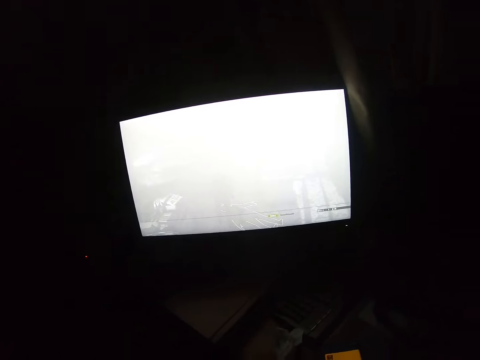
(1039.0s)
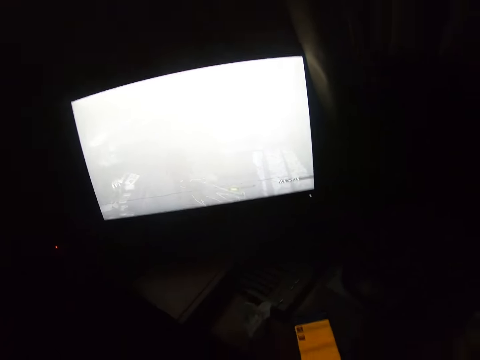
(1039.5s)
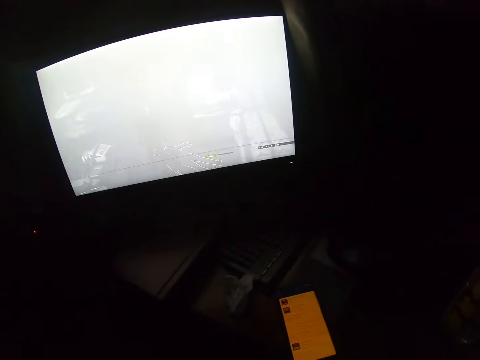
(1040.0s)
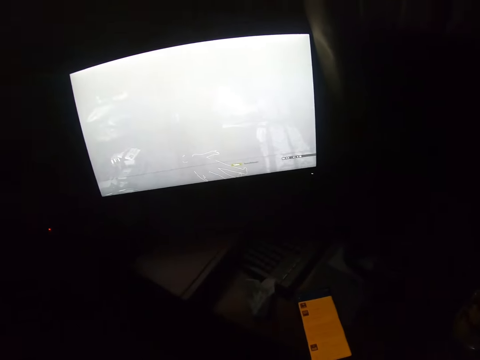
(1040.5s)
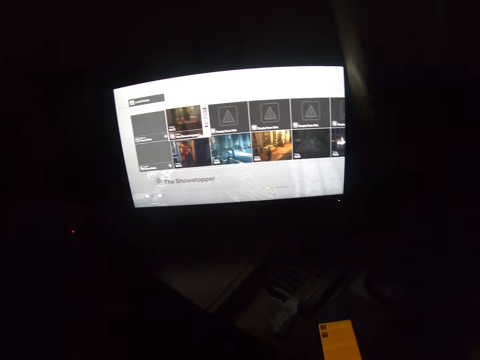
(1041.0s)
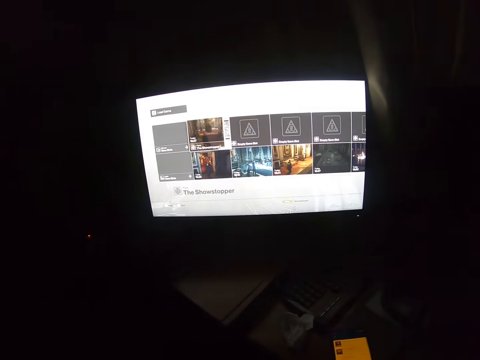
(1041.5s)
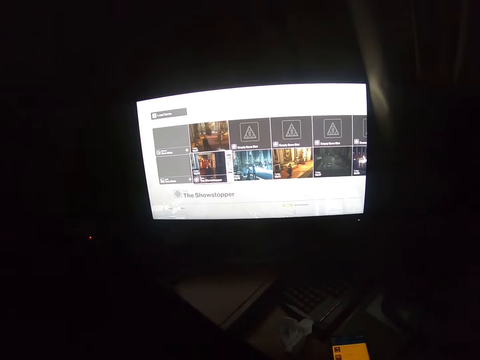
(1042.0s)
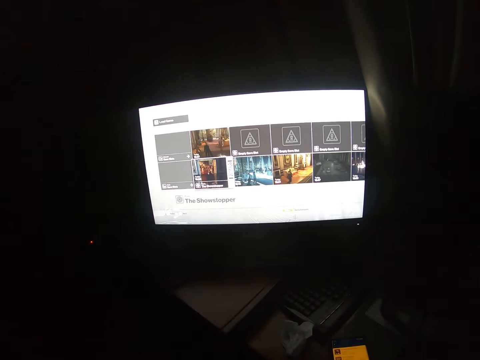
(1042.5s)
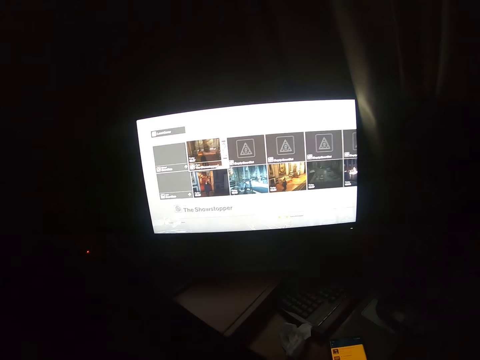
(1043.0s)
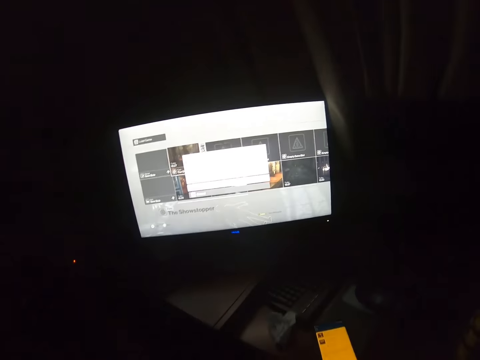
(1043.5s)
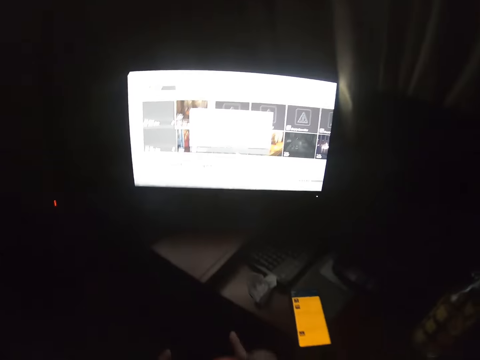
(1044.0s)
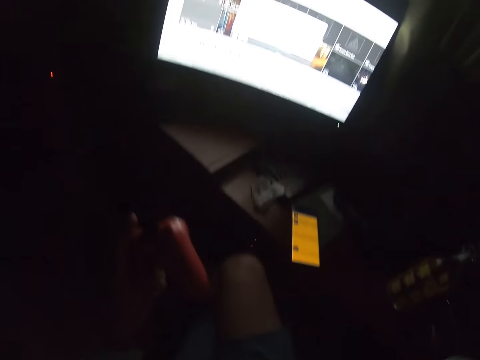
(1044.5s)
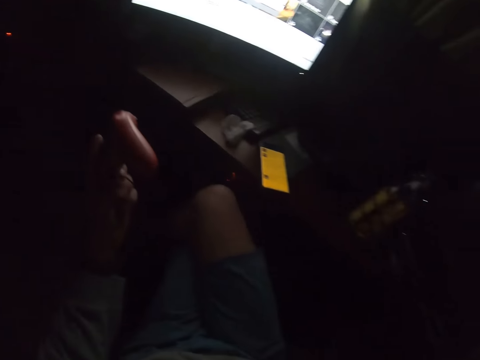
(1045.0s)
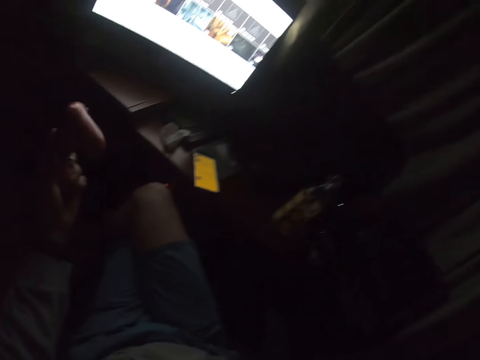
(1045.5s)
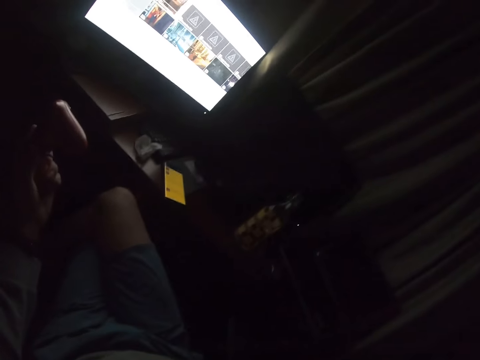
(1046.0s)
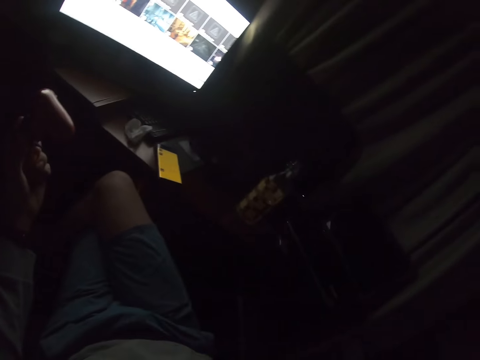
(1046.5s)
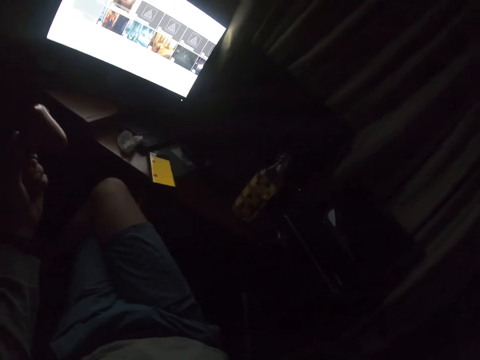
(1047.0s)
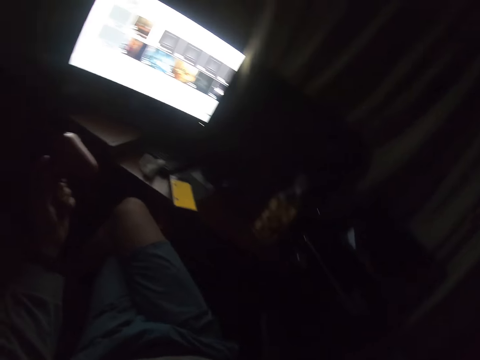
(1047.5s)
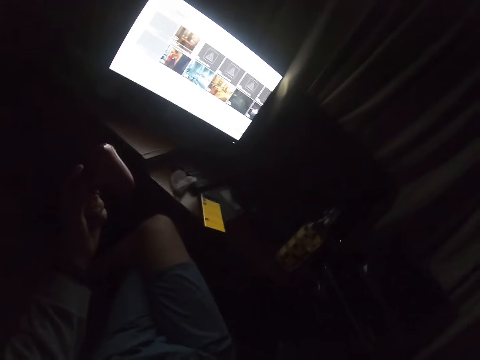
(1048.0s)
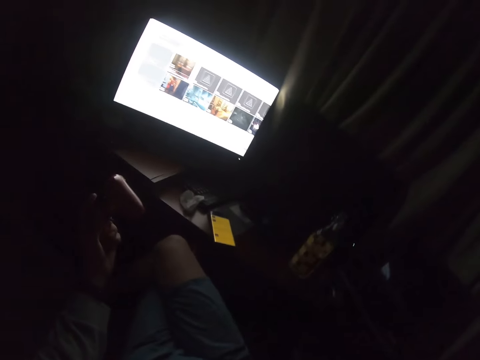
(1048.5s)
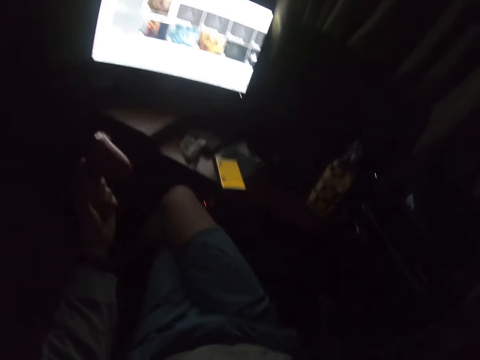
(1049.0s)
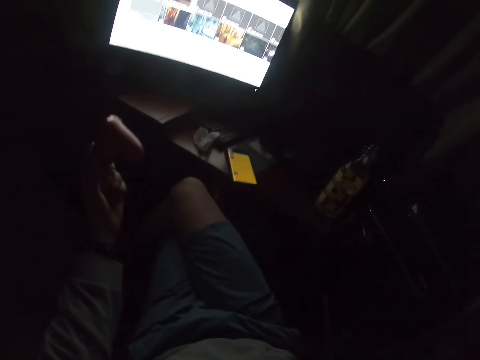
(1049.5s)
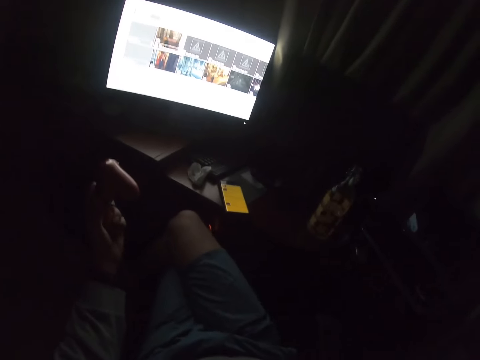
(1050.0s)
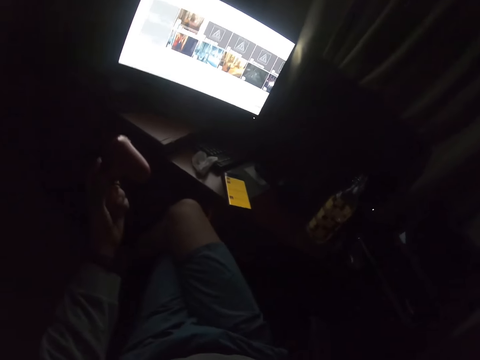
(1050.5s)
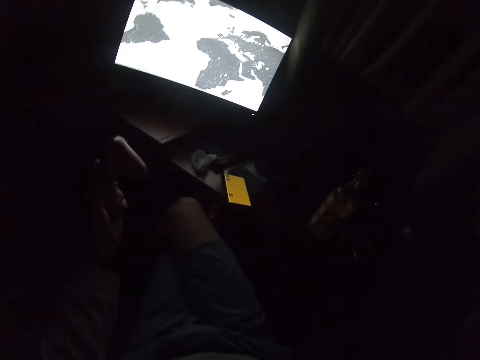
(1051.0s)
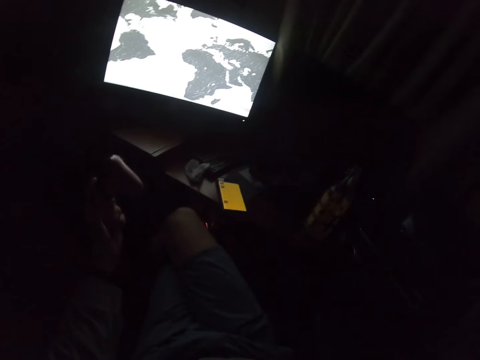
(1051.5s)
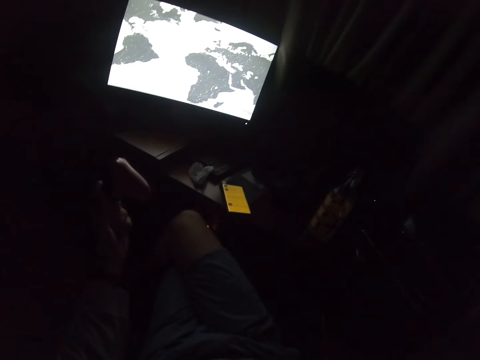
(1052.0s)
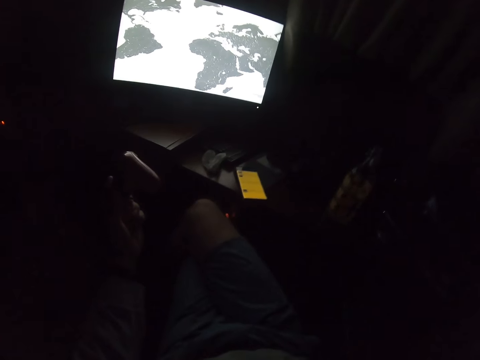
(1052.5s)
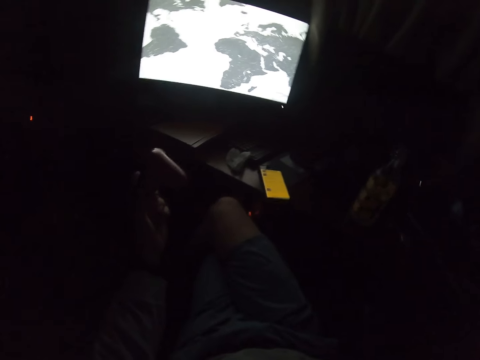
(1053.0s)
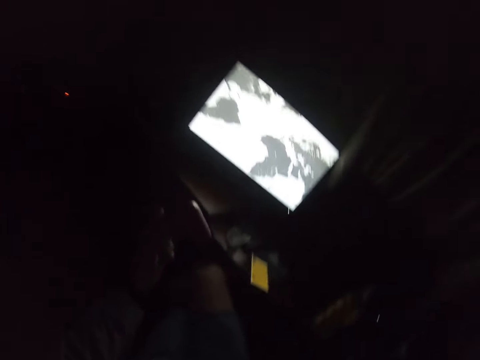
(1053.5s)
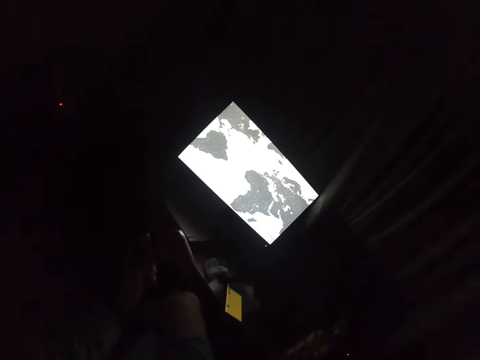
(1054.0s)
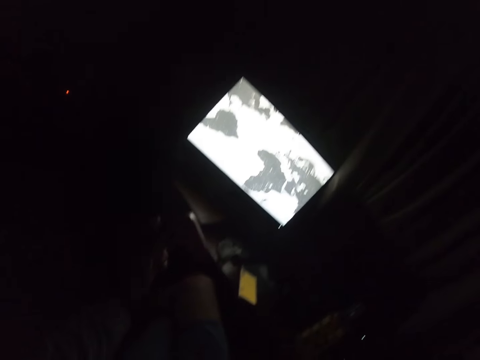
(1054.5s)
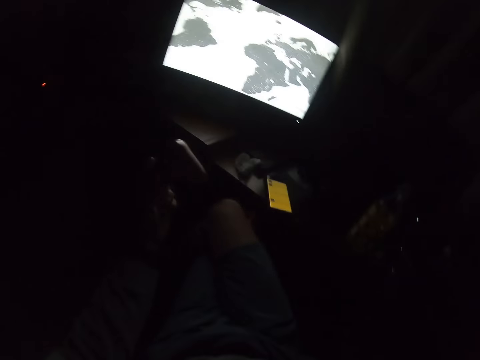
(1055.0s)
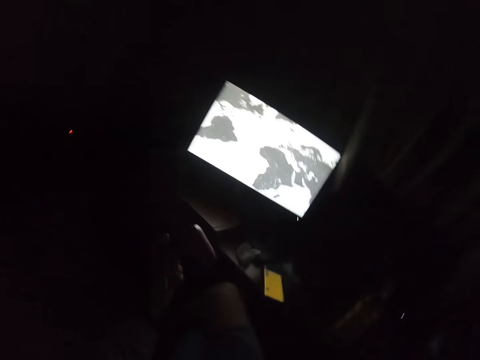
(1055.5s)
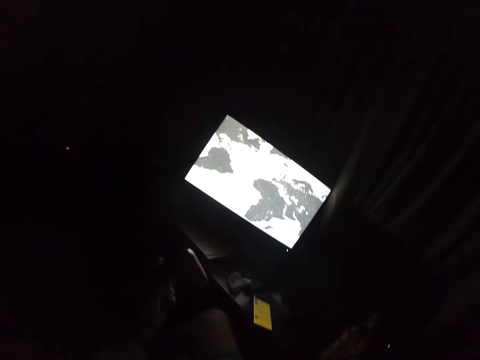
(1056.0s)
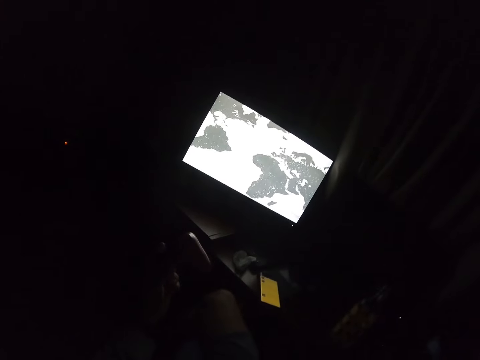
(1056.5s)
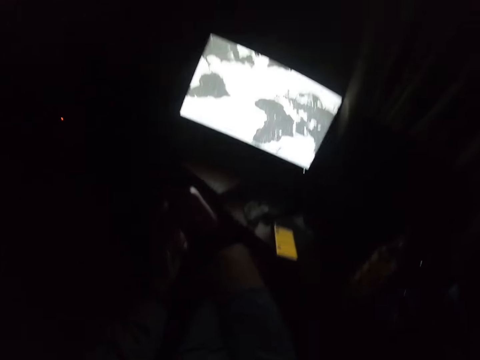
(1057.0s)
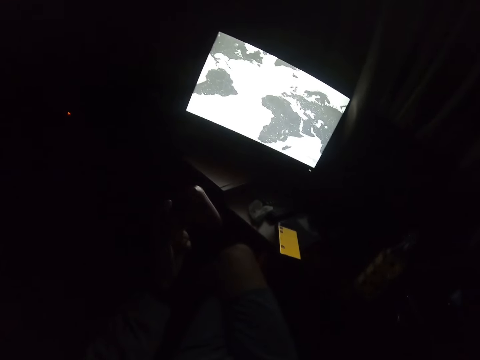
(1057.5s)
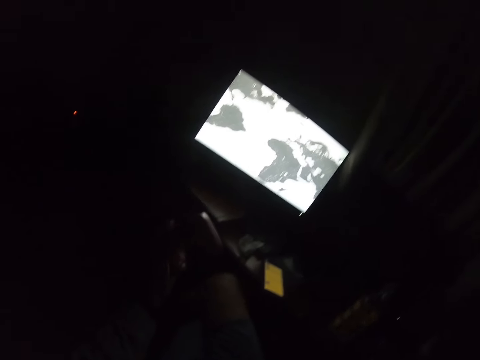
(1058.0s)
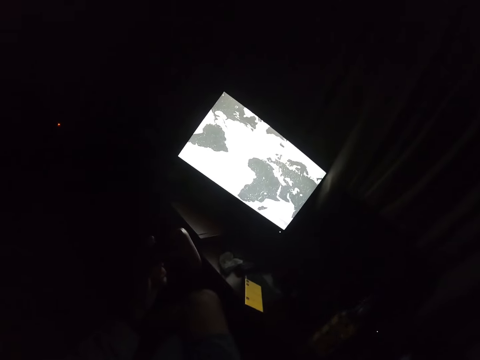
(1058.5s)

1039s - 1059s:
The camera wearer looks at the phone. They stare at the television. They play a PS game. They adjust the camera. They lift a hand up. They do something.

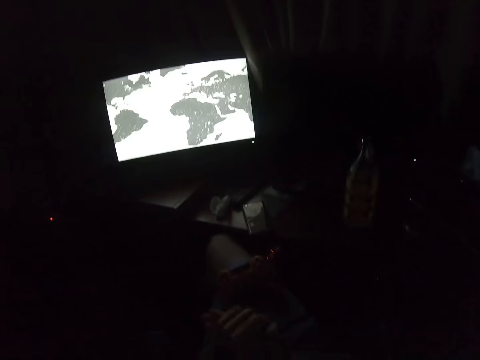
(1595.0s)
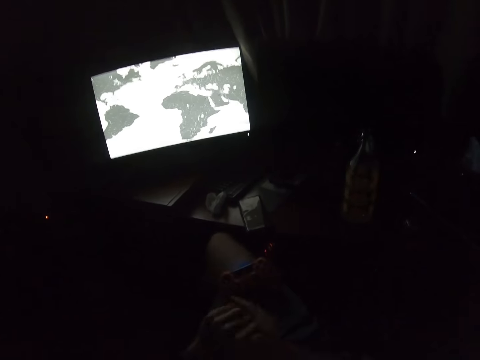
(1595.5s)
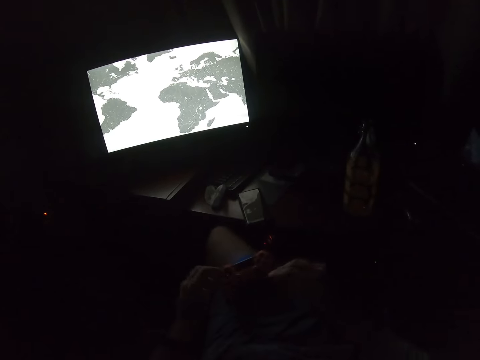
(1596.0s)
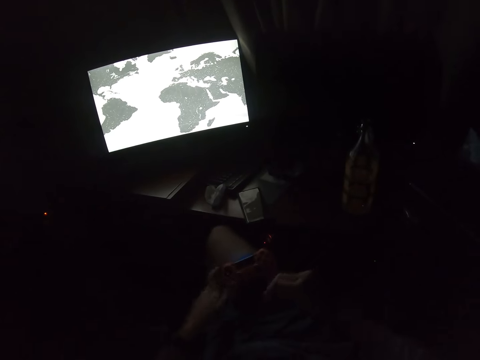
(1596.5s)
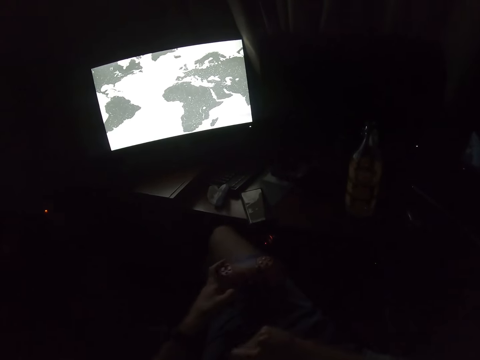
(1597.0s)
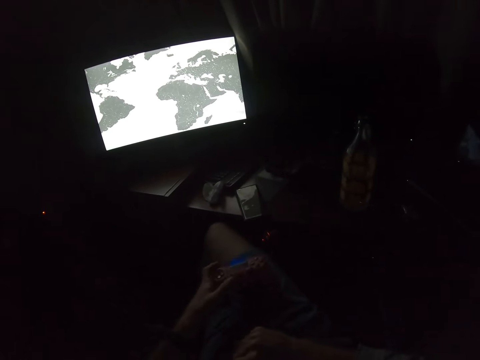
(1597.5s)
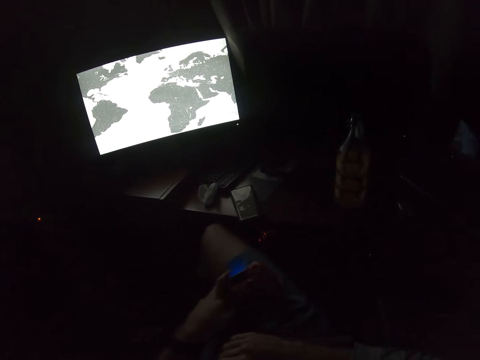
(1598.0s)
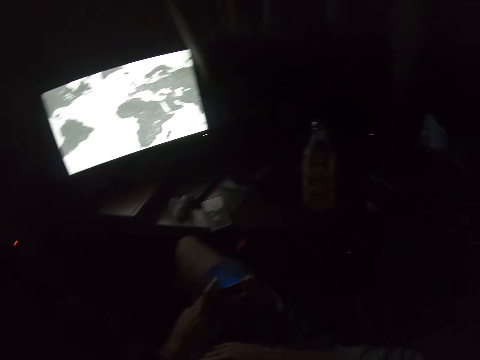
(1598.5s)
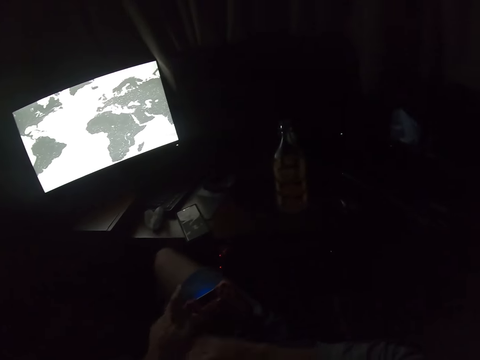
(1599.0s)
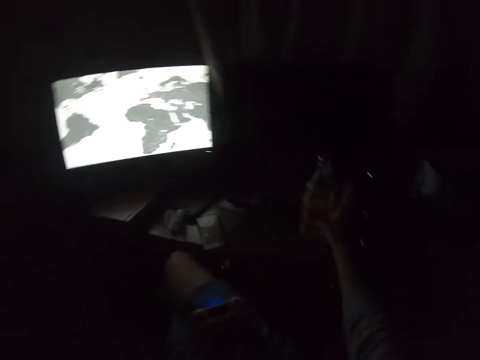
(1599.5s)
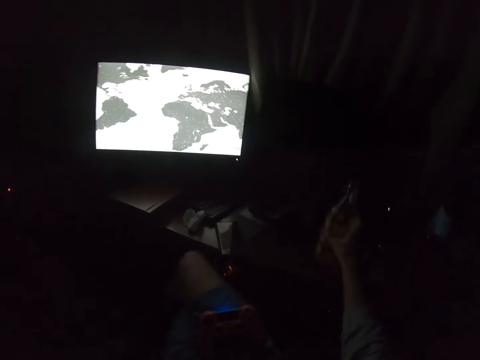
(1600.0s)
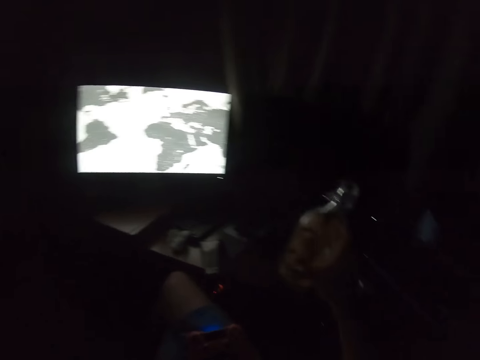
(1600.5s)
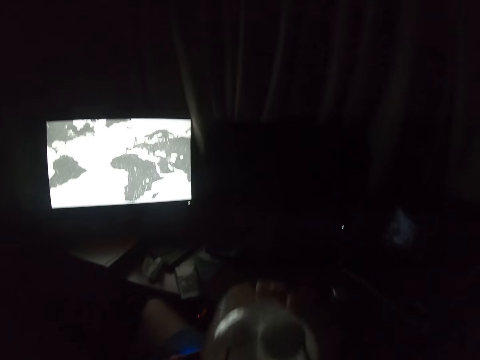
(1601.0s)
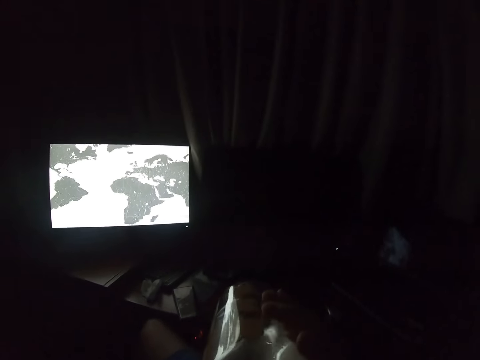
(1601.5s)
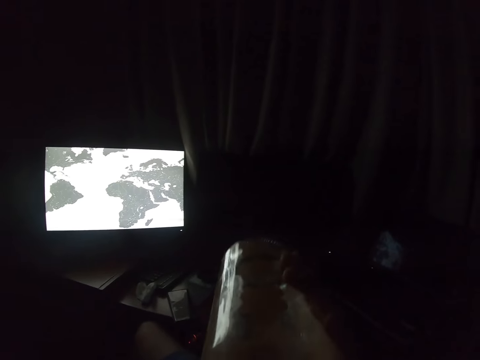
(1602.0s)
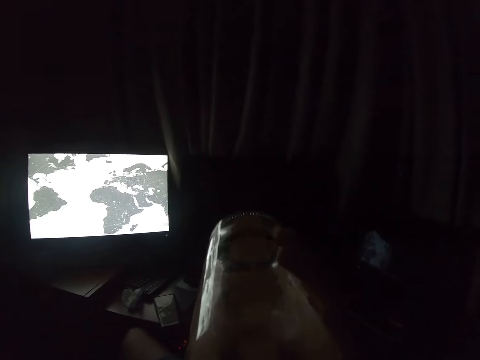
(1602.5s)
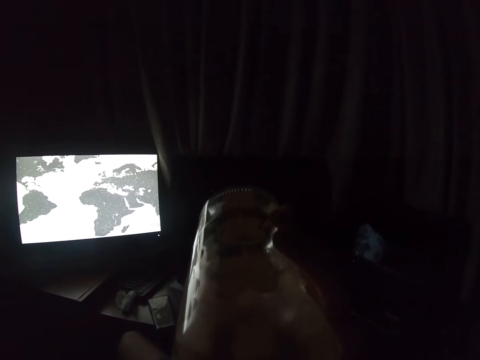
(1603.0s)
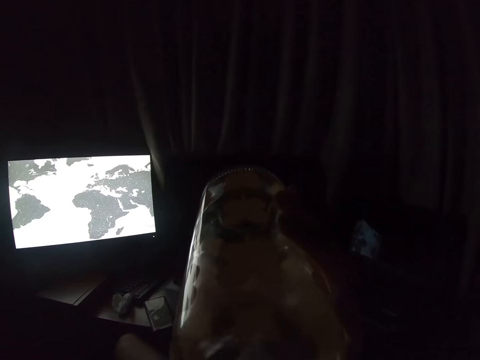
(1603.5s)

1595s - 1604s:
The camera wearer picks up a gamepad. He rubs his hands. He holds the pad. He picks up a bottle of something. He drinks something.
